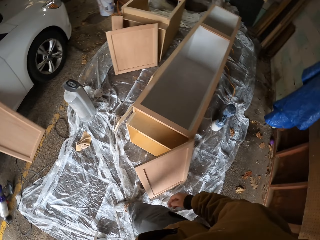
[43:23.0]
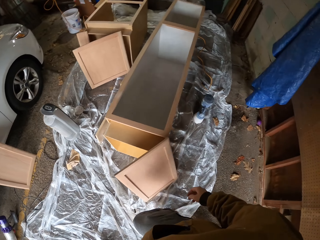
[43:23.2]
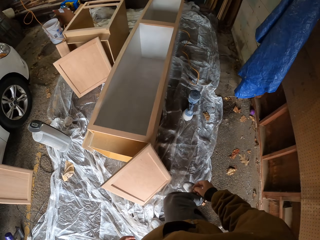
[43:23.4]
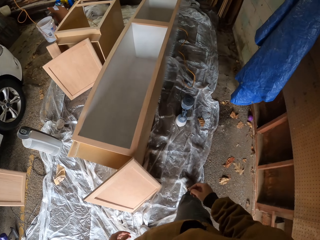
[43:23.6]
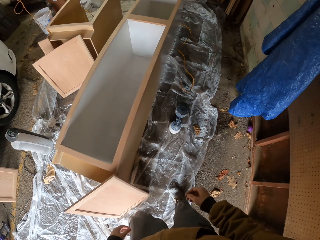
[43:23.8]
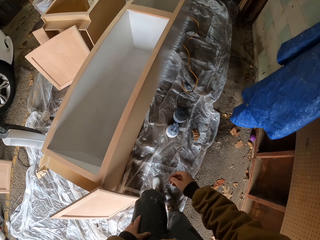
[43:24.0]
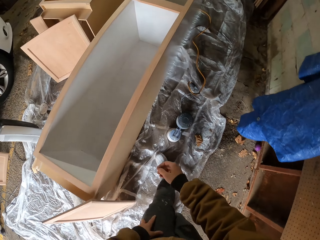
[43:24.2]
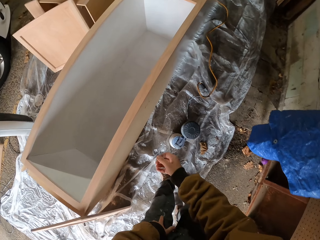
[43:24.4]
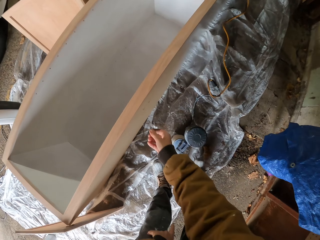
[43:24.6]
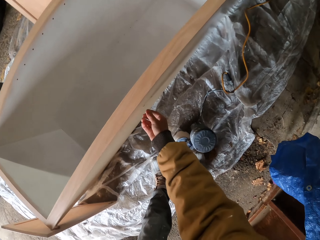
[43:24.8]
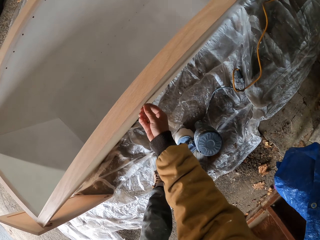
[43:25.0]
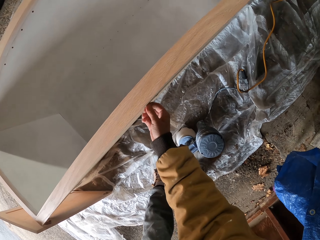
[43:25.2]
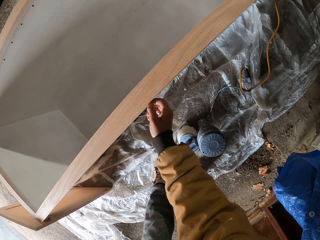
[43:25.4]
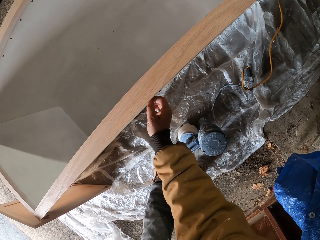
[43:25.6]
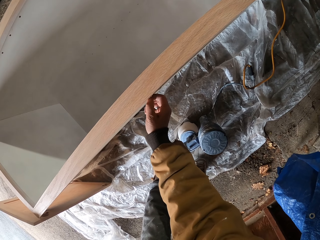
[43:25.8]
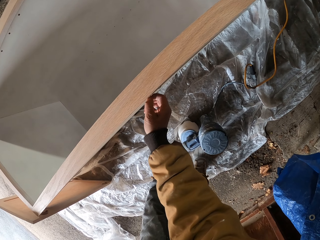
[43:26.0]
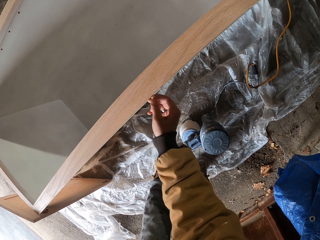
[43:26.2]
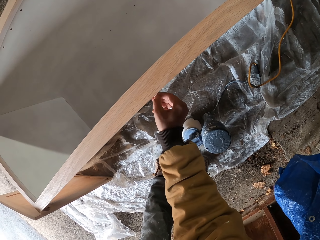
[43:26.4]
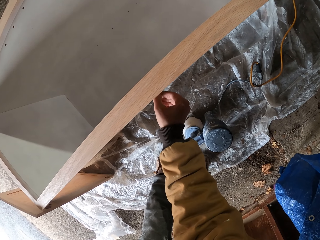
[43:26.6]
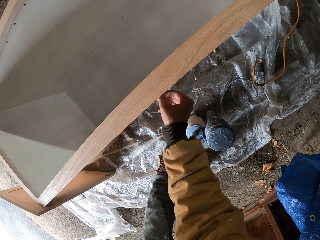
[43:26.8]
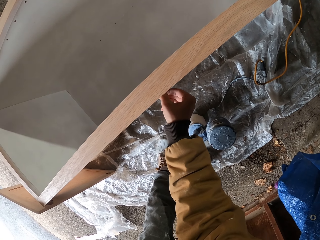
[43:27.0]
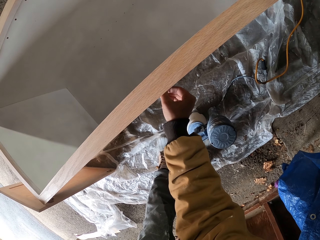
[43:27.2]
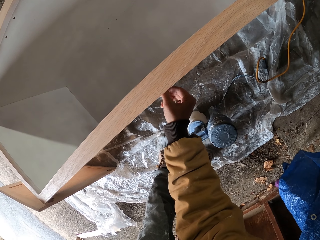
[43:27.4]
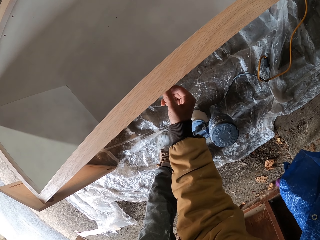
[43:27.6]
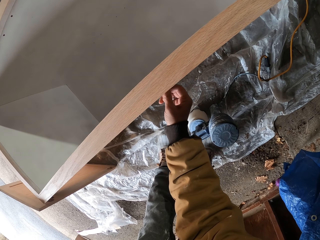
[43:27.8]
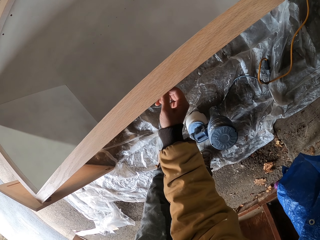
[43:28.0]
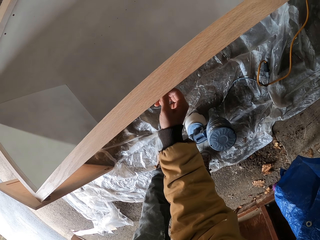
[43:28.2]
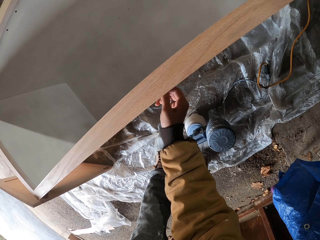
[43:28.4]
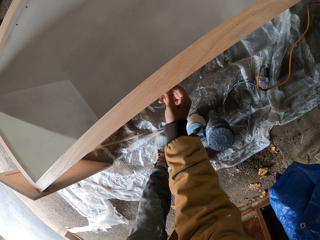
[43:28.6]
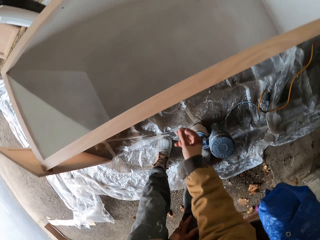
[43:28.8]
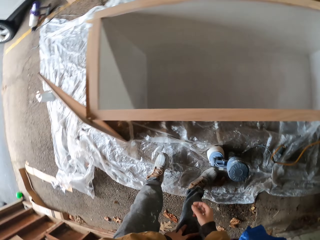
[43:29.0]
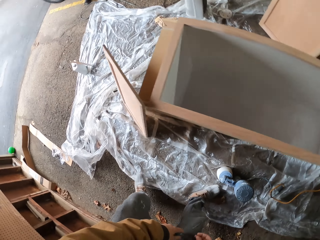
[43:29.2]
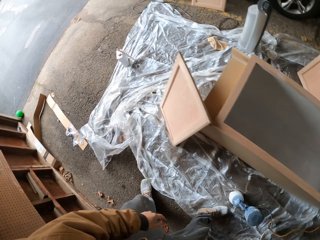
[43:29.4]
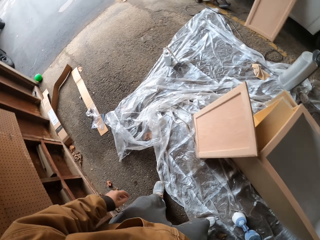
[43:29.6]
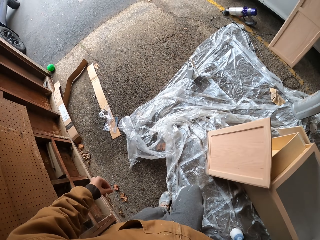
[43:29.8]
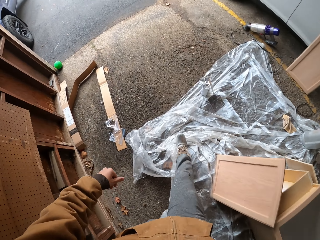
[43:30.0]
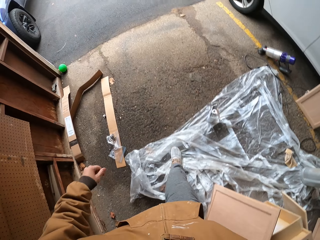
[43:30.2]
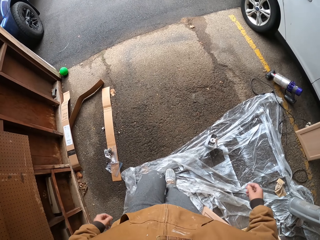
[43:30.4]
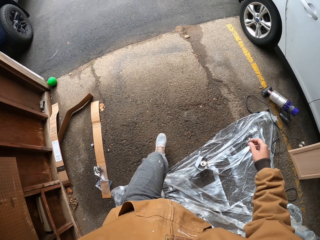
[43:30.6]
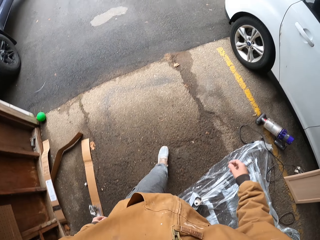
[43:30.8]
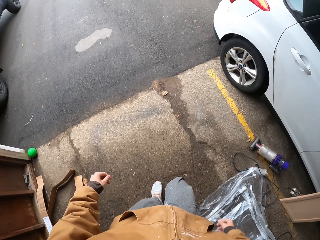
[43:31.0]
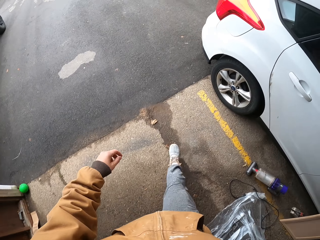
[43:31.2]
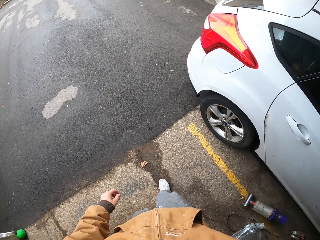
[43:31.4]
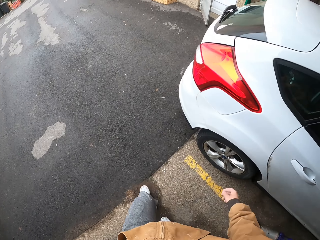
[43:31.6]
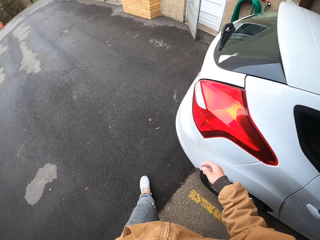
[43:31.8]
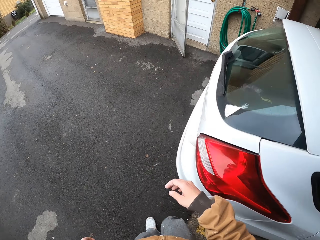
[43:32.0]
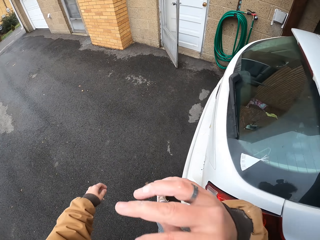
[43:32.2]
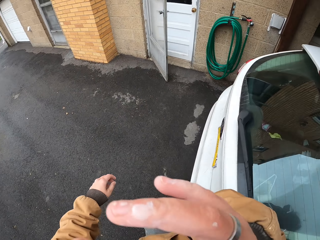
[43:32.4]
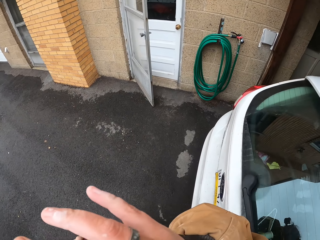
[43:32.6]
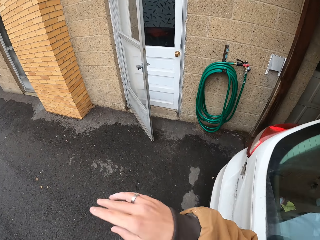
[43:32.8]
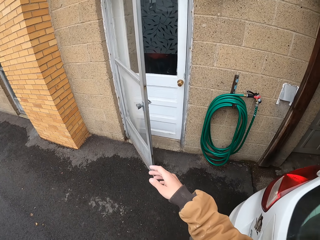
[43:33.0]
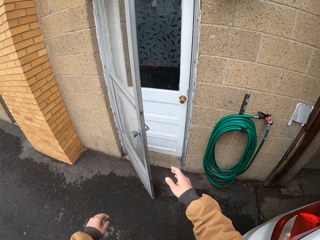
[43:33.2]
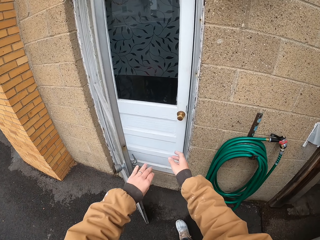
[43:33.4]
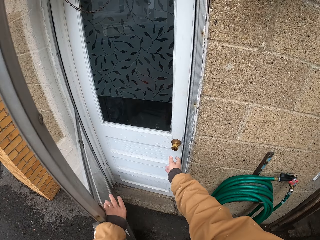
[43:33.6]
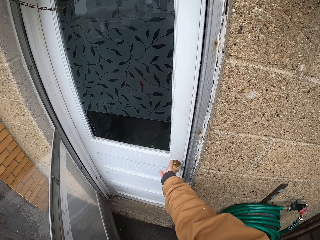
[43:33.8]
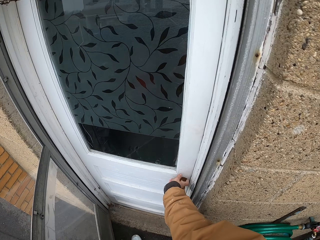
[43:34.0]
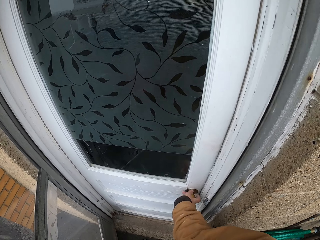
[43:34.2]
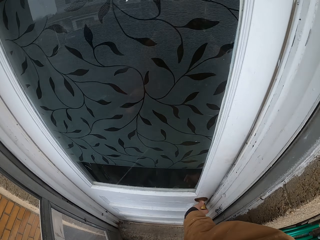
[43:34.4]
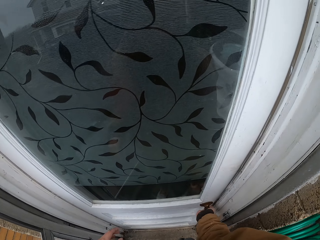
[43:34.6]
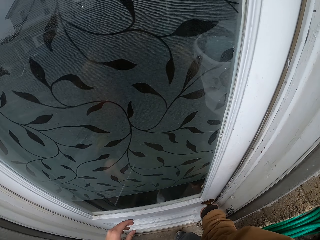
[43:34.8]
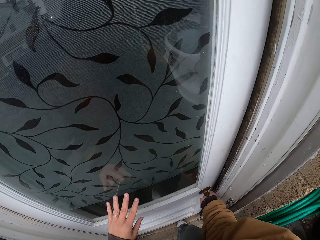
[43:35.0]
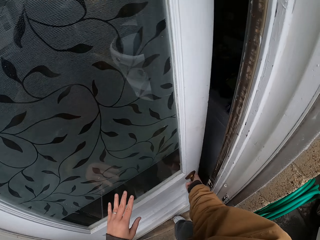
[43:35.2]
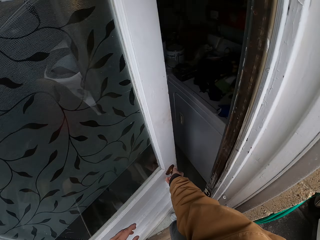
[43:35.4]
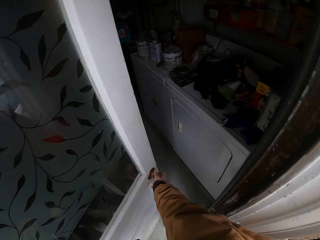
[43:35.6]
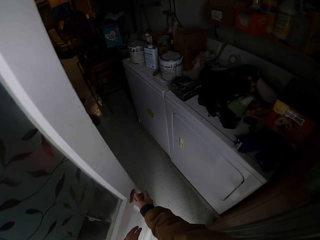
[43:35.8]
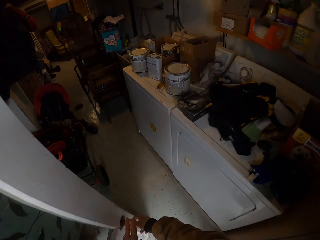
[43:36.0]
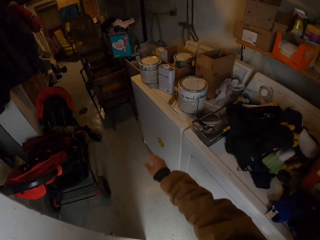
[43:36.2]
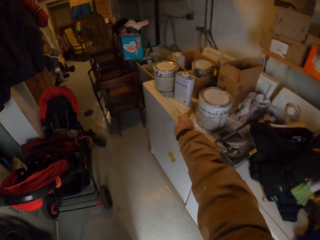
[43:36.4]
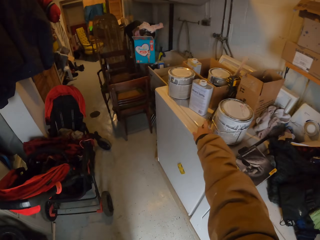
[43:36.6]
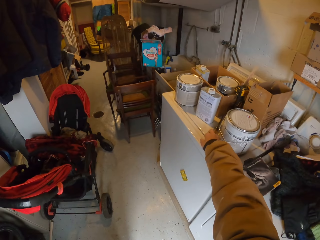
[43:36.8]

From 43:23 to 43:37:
The camera wearer removes a nail on the cupboard. He adjusts the screw on the board with his right hand. He walks round. He raises his right hand. He wipes his face. He holds the handle of the door with his right hand. He pushes the door with his left hand and opens the door.

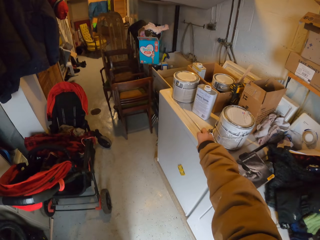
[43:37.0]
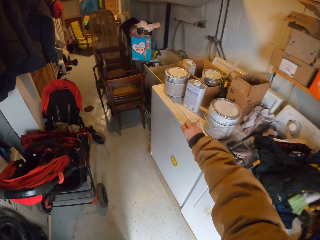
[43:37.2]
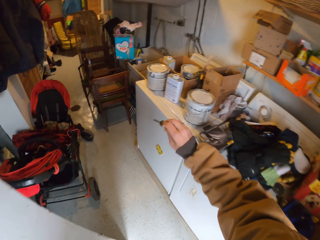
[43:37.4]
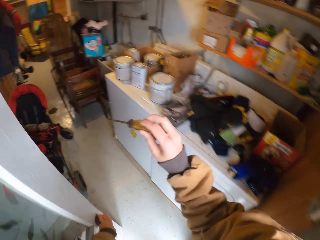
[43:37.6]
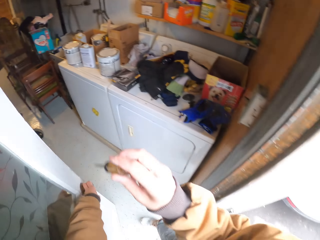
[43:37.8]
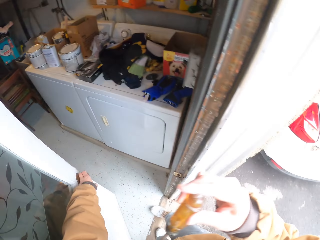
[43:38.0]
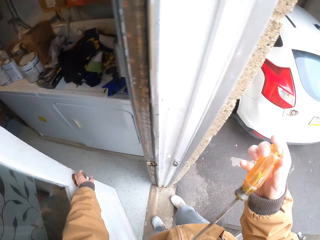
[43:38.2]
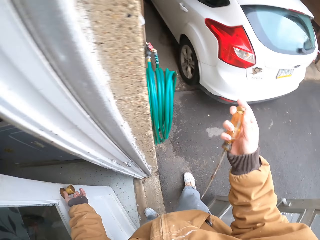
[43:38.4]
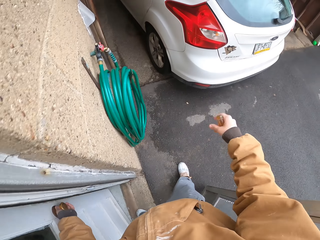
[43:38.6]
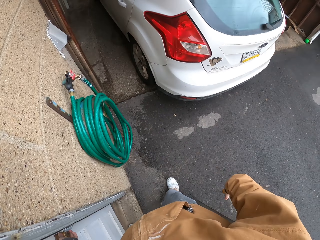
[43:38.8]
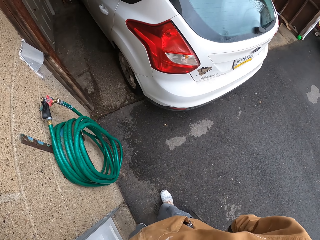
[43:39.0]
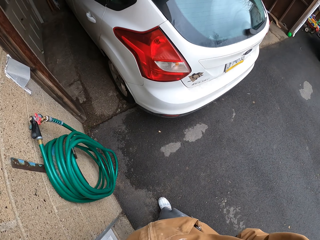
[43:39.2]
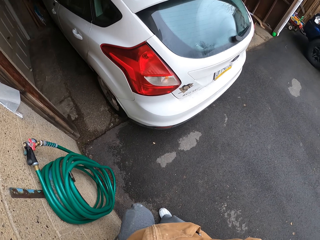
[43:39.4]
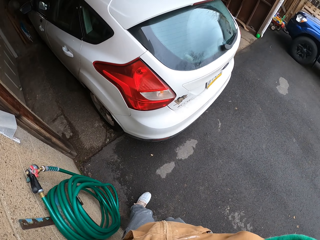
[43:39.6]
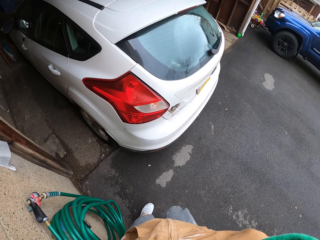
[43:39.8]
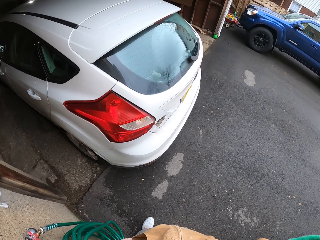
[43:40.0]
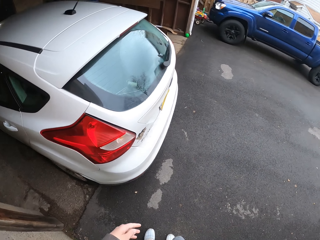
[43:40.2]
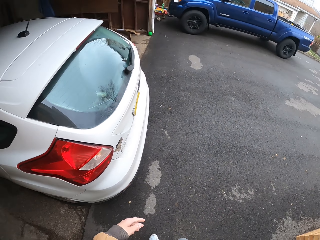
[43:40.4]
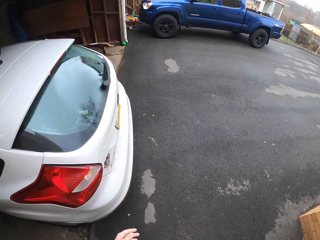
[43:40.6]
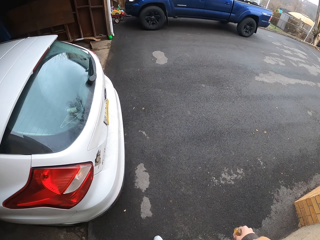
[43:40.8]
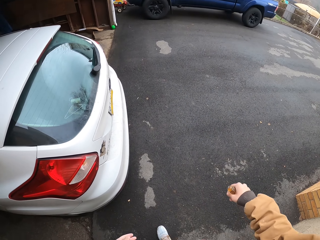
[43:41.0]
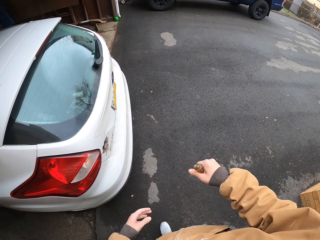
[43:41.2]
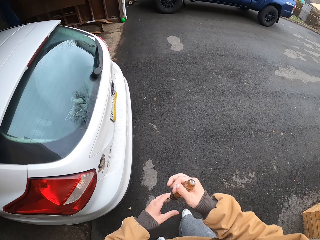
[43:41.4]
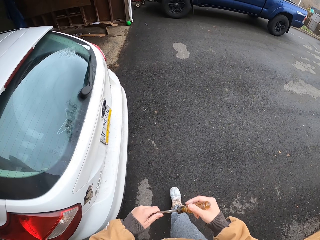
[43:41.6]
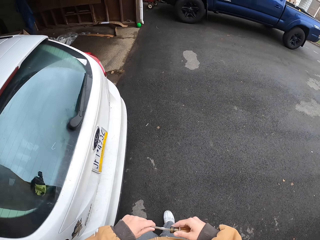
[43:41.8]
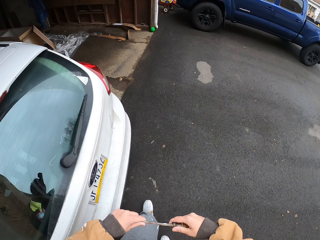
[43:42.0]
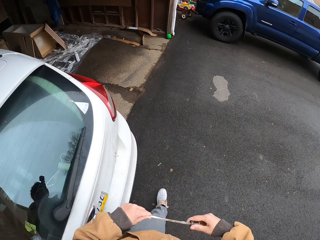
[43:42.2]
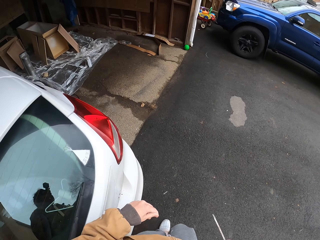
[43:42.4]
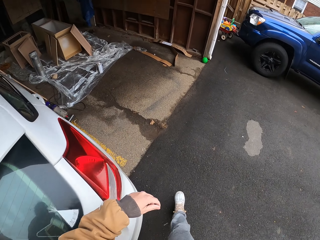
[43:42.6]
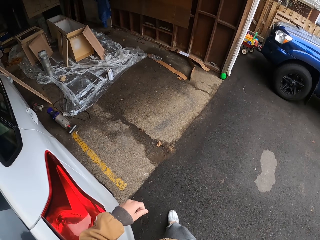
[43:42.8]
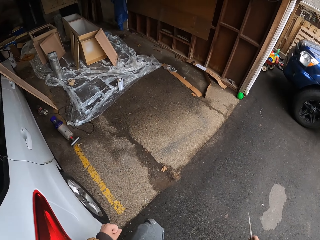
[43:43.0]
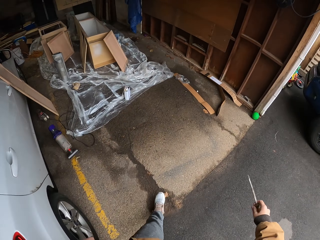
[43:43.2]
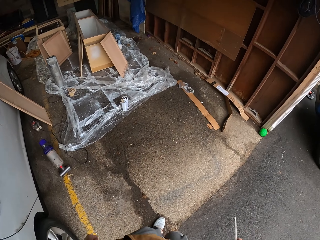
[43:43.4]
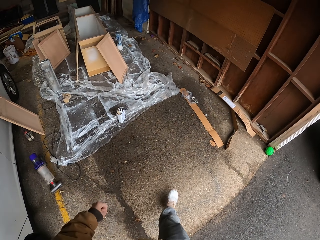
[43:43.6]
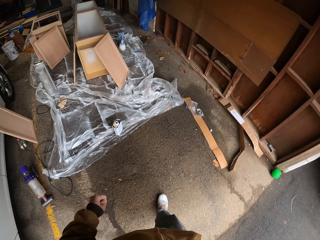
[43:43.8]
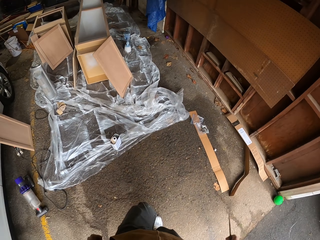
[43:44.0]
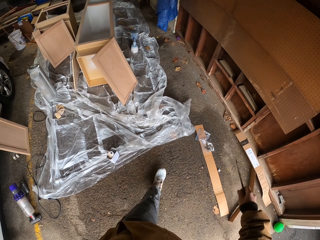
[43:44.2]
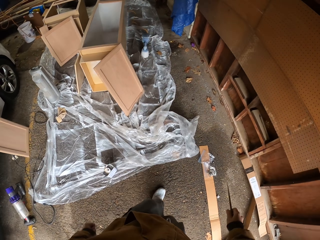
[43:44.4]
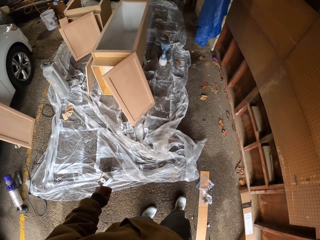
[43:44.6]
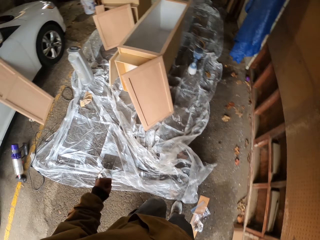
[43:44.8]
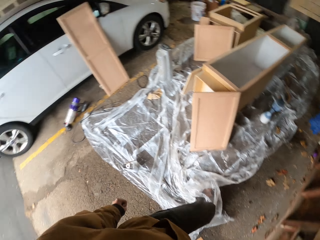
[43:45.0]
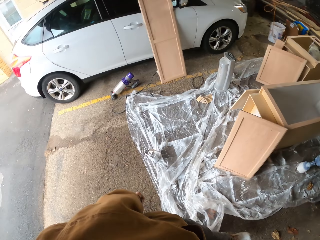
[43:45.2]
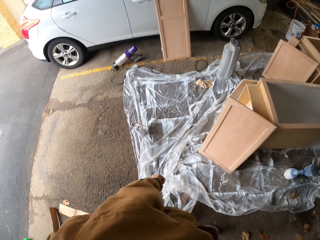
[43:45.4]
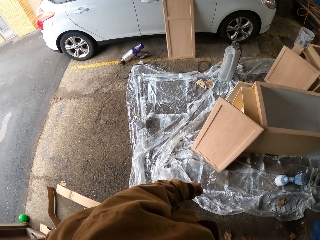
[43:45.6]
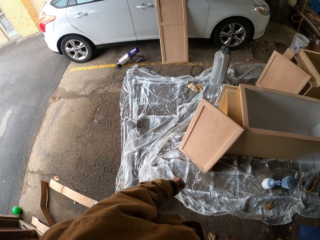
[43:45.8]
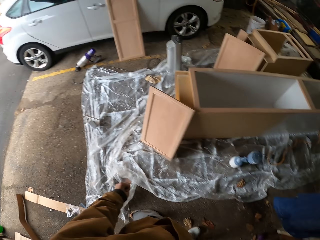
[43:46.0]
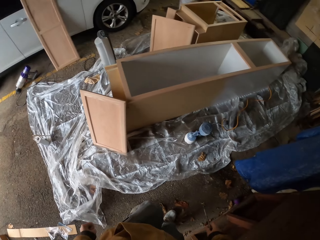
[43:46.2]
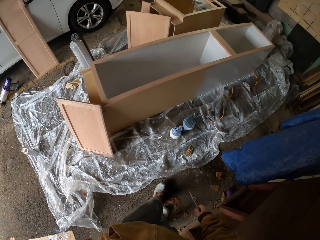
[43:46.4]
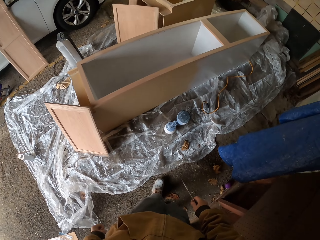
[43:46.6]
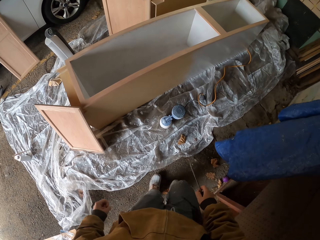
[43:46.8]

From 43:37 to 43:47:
The camera wearer picks up a screwdriver with his right hand. He closes the door with his left hand. He walks back. He holds the screwdriver with both hands. He walks back.
